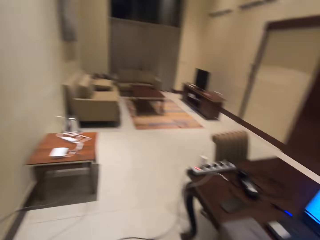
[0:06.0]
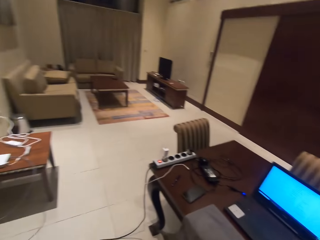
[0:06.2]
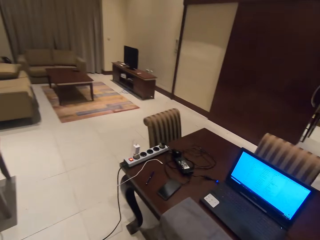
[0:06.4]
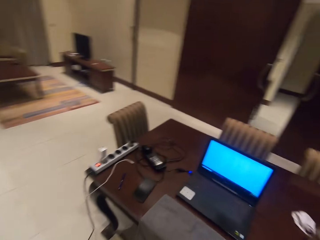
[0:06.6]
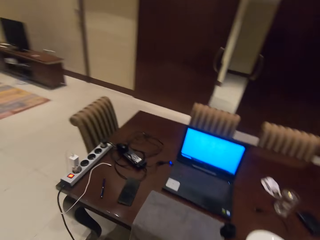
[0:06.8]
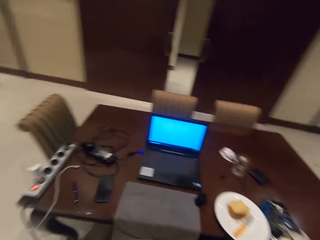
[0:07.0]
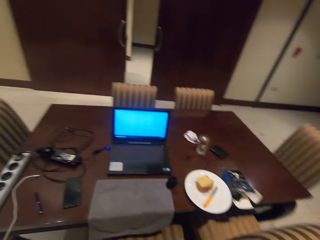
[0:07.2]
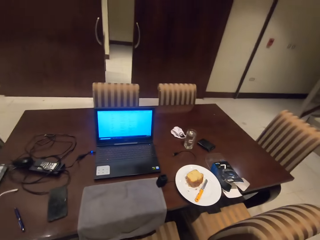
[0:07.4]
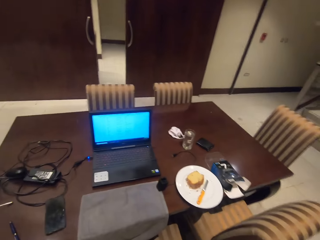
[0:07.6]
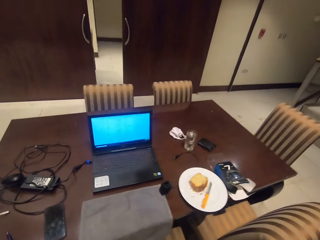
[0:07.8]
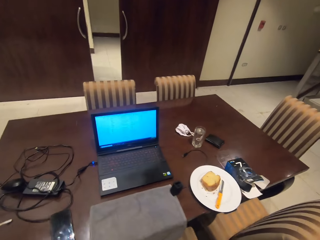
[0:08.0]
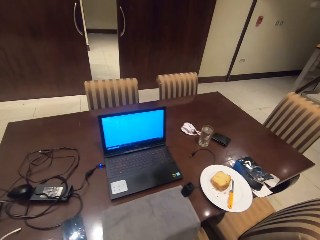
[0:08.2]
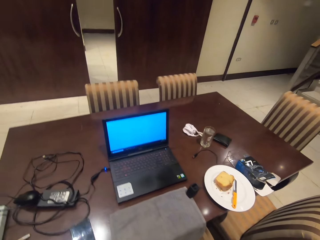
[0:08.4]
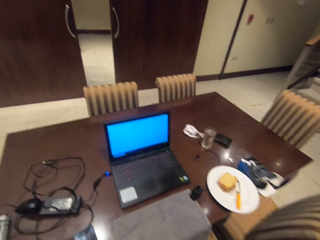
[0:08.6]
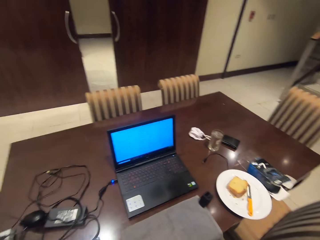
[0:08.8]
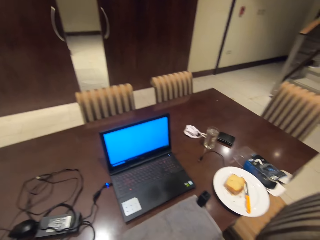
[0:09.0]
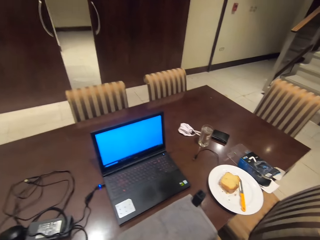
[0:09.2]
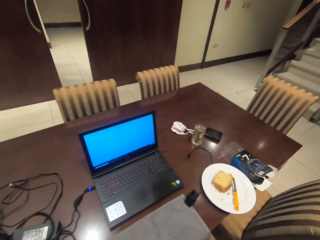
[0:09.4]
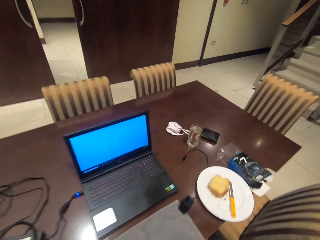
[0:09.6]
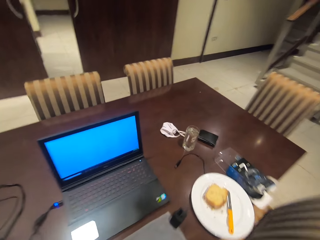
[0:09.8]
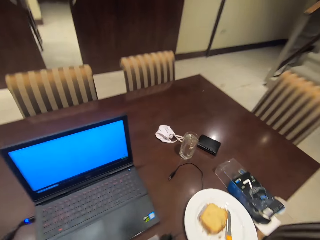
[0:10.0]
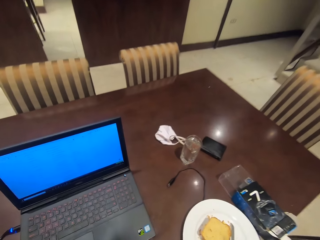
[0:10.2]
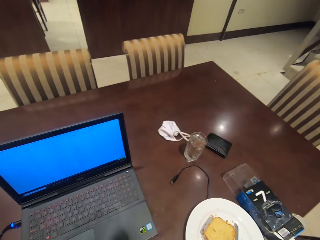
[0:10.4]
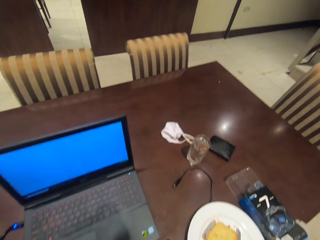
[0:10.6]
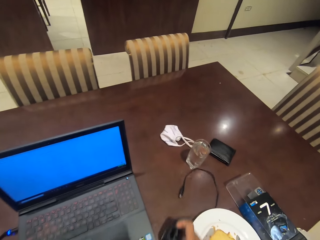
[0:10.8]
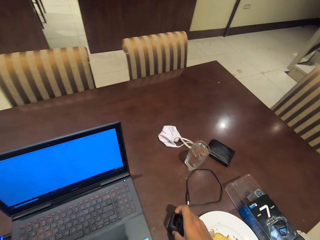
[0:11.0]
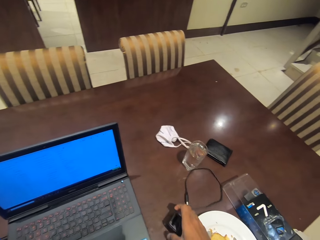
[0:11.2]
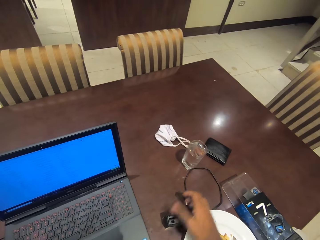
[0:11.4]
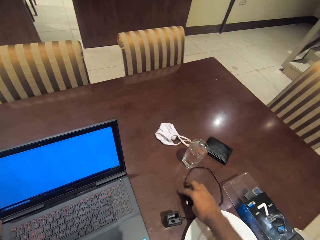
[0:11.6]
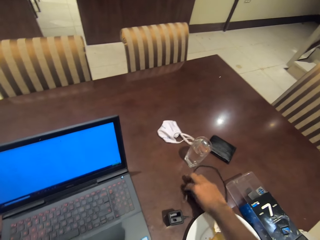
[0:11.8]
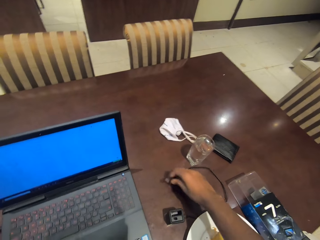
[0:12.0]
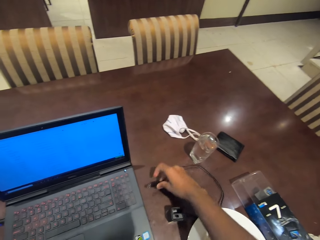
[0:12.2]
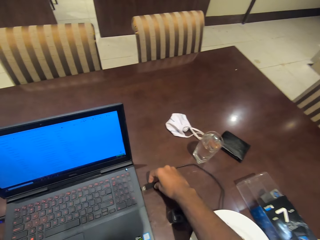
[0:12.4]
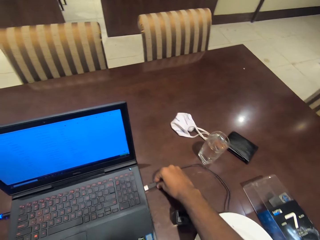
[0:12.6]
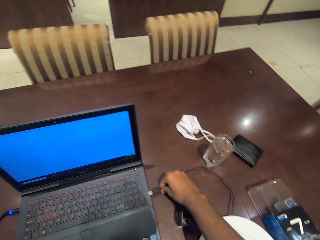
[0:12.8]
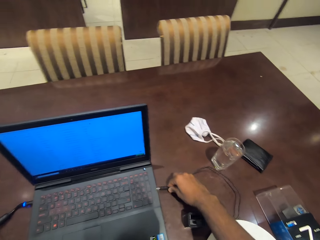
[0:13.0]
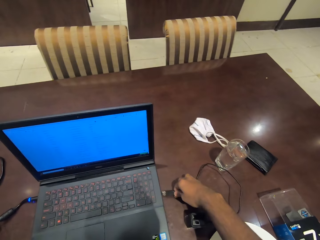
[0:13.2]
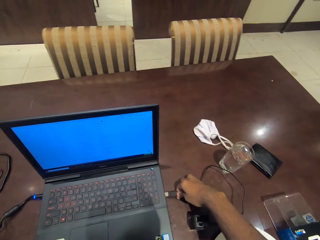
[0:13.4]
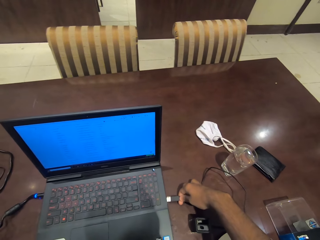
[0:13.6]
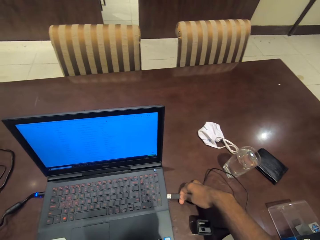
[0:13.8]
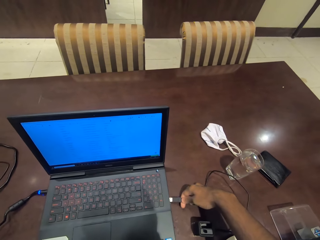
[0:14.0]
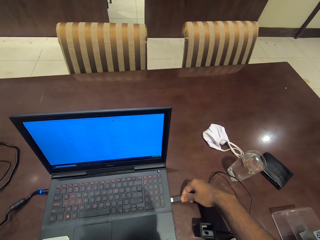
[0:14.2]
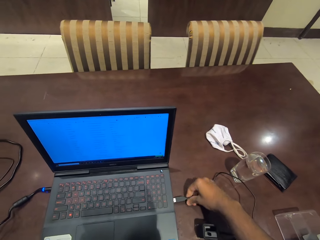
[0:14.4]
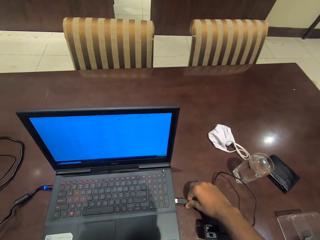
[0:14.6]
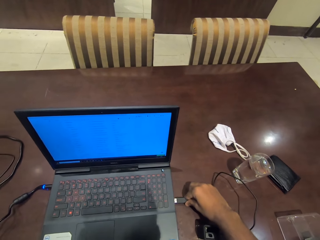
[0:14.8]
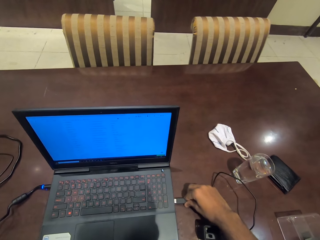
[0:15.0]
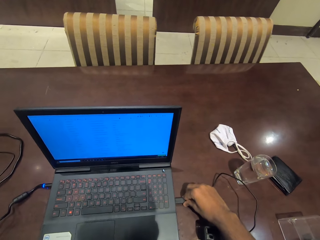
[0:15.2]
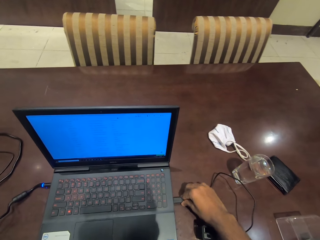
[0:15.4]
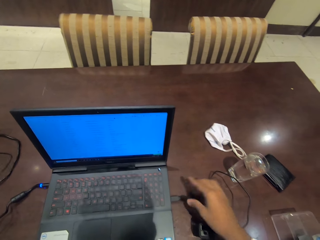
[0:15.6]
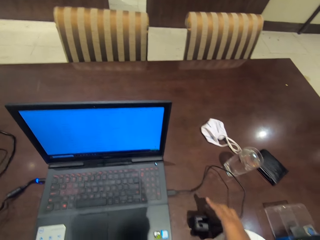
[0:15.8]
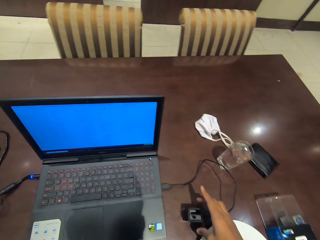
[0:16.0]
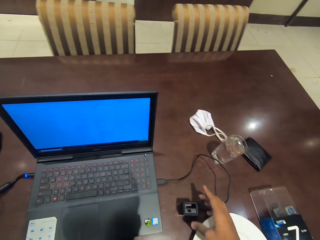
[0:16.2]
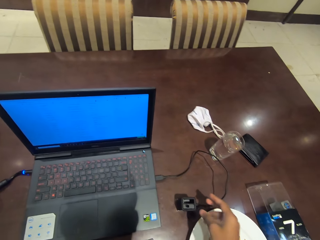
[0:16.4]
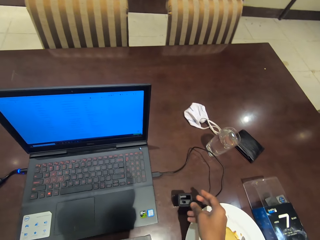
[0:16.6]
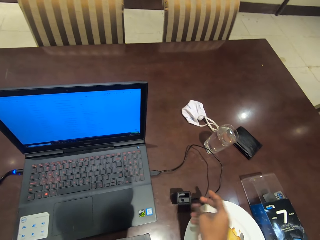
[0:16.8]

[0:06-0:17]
The camera wearer walks to the dining table. They touch a cable on the table. They insert the cable in the laptop port. They hum to a song.

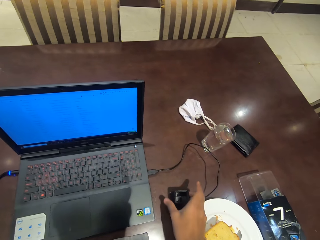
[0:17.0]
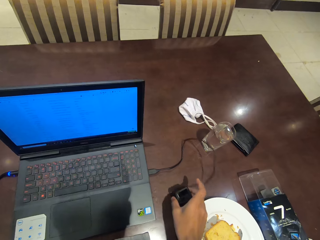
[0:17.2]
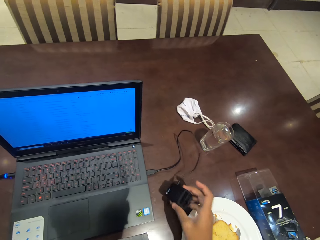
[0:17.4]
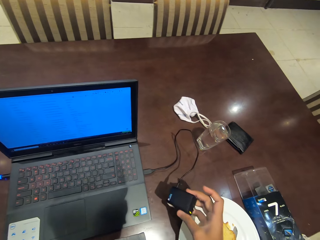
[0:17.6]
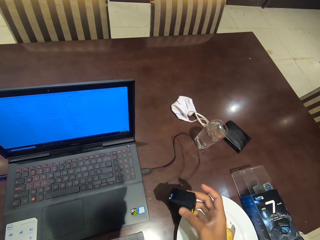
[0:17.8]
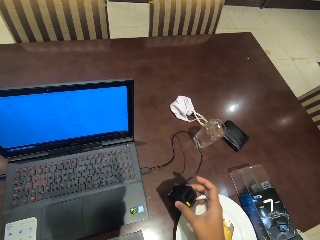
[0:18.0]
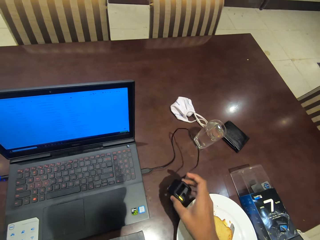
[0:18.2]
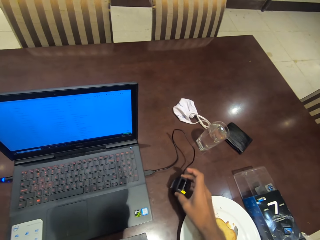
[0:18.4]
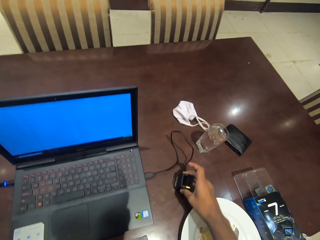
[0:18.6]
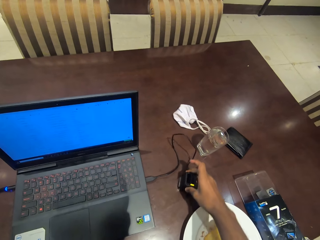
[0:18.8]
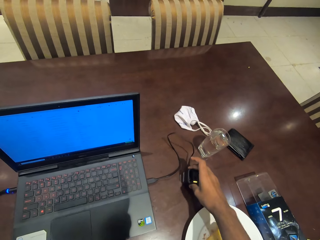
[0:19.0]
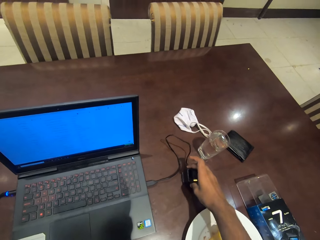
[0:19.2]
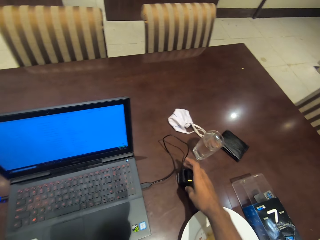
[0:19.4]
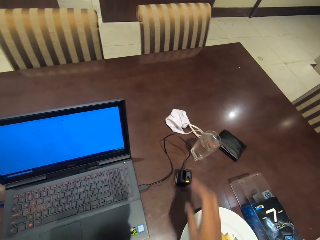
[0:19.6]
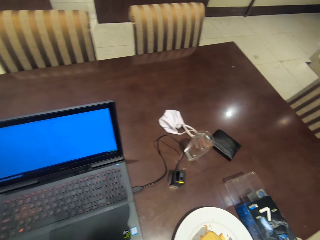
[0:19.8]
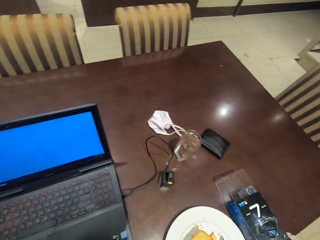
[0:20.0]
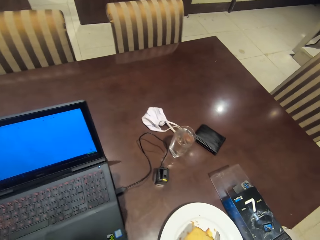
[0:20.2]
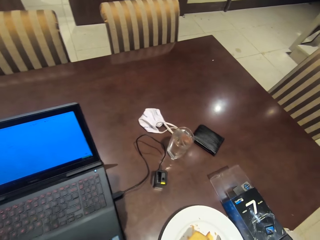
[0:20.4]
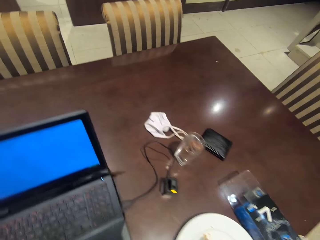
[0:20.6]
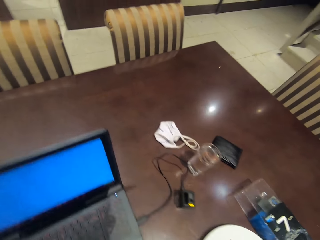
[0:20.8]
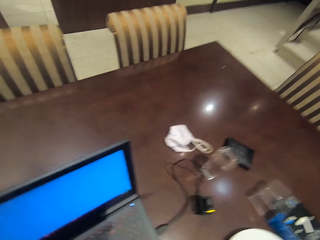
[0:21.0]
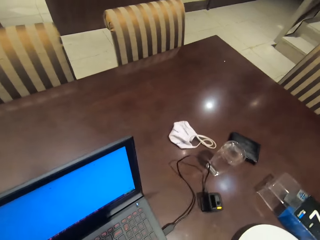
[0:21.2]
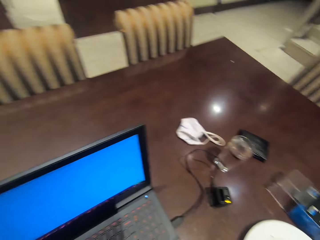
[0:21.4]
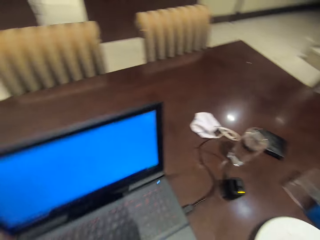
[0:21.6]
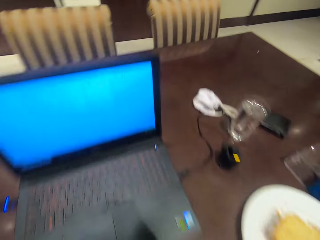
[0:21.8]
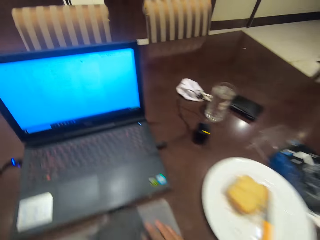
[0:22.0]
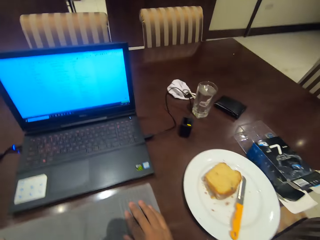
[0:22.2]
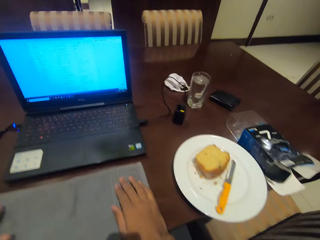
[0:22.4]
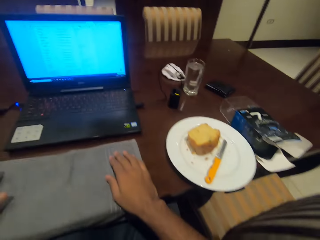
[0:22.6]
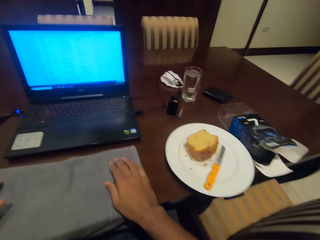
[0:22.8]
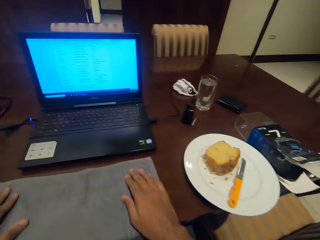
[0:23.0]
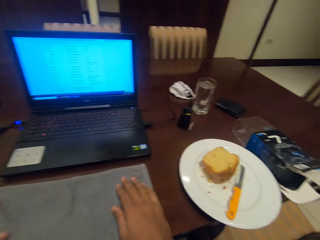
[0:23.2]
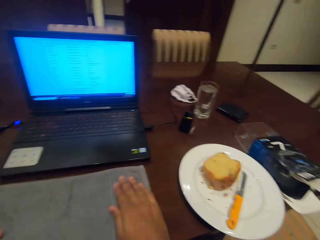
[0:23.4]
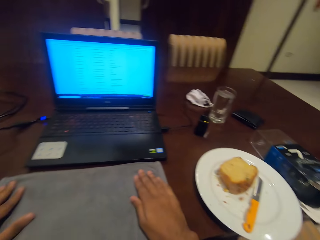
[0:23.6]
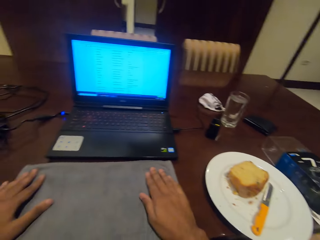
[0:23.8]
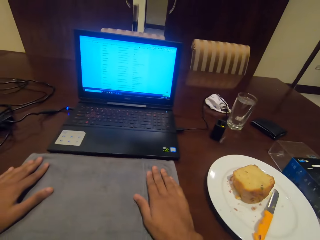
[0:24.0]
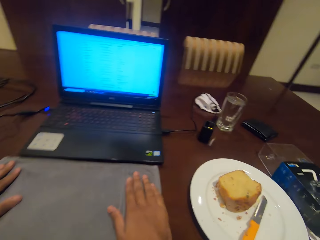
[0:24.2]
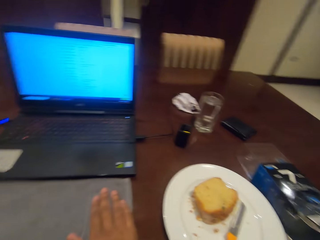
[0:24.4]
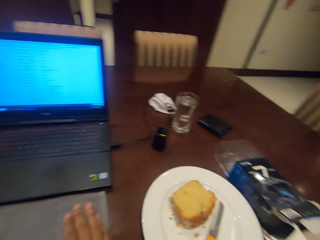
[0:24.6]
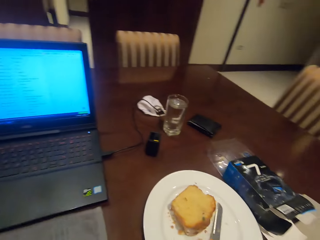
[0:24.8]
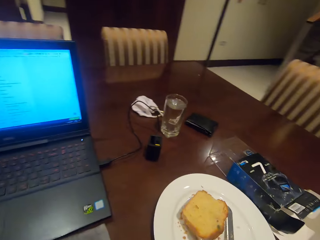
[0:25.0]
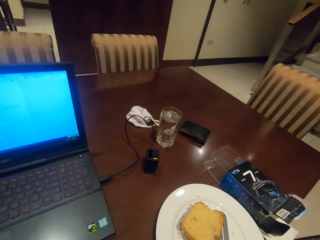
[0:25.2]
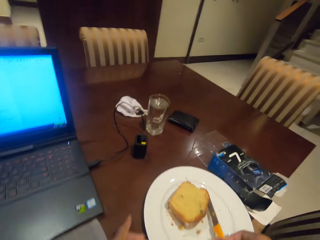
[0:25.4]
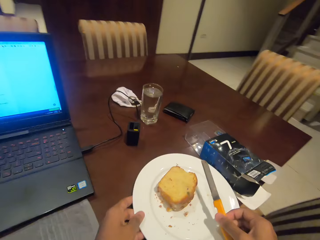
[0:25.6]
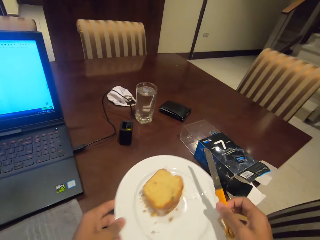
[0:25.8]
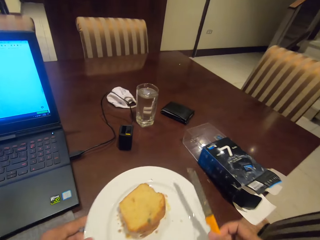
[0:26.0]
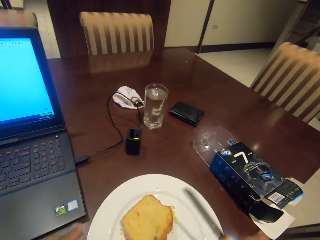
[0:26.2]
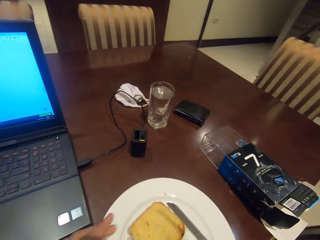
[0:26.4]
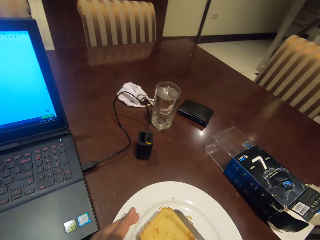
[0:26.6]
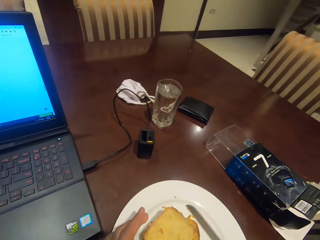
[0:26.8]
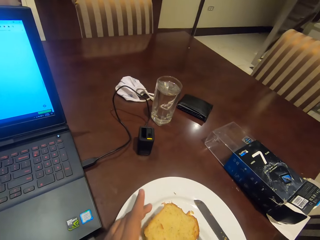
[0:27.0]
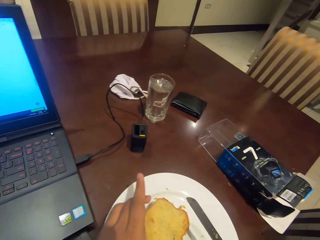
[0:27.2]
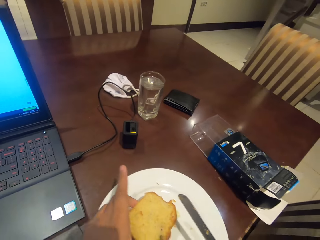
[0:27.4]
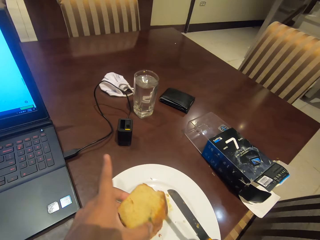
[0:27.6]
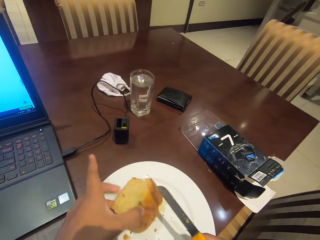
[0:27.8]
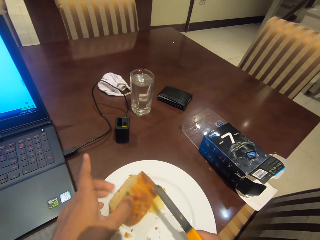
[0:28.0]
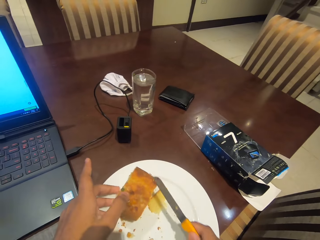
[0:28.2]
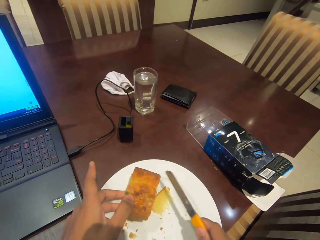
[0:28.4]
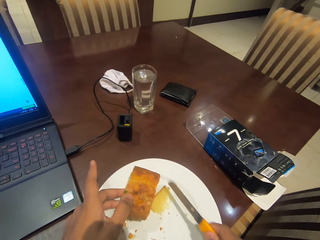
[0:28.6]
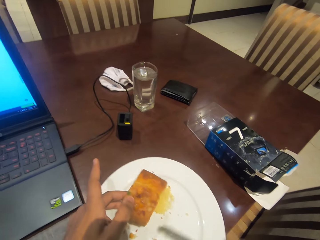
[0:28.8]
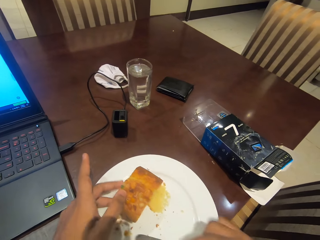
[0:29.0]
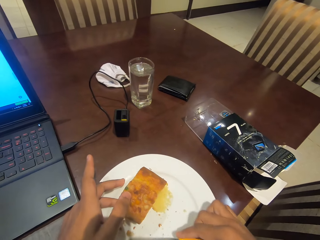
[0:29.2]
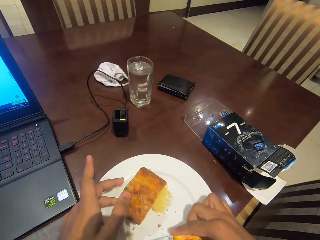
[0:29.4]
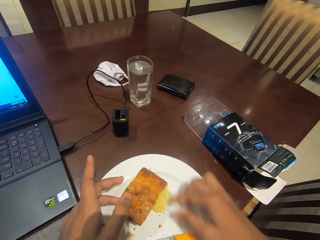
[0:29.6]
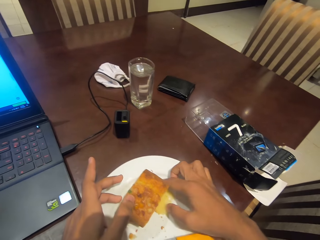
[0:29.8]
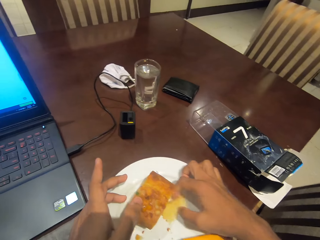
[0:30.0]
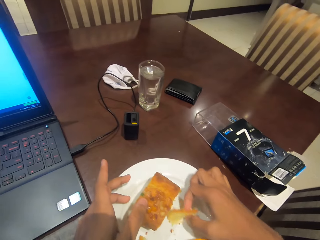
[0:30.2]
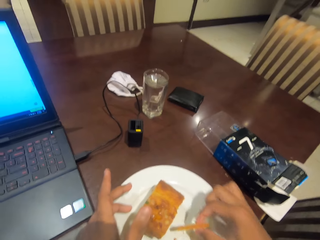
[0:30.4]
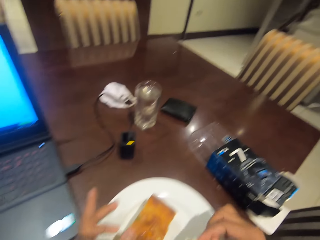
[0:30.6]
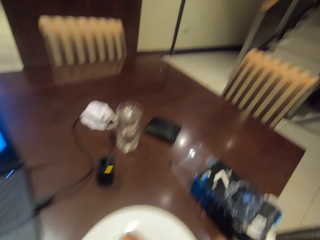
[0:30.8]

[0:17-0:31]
The camera wearer checks the cable connection. He holds the cable. He places the cable on the table. He puts a towel on the table. He places his hands on a table mat. He picks up a knife from a plate. He pulls the plate on the table. He lifts the cake. He holds the cake on the plate. He puts the knife on the plate. He takes a slice of cake on the plate.
